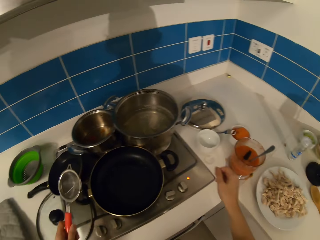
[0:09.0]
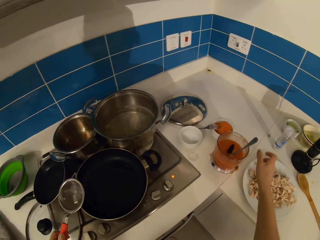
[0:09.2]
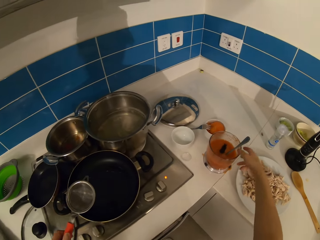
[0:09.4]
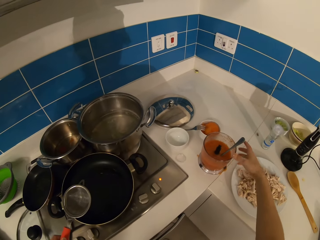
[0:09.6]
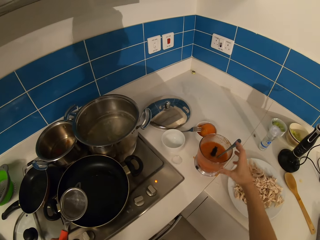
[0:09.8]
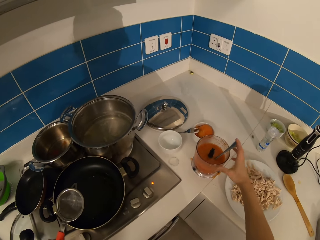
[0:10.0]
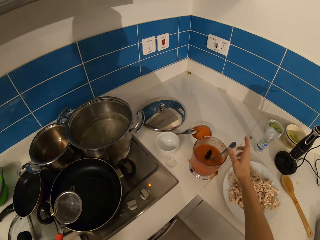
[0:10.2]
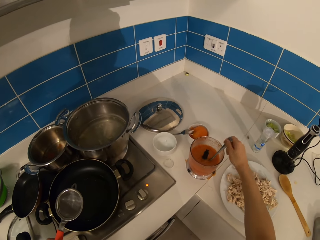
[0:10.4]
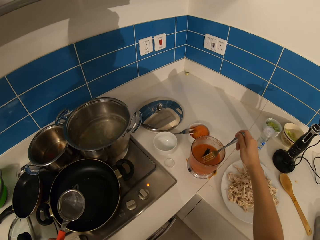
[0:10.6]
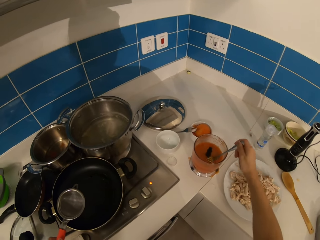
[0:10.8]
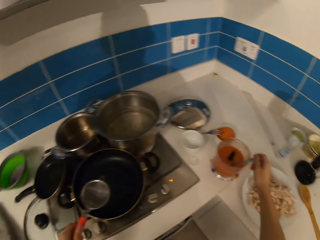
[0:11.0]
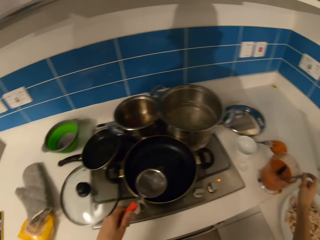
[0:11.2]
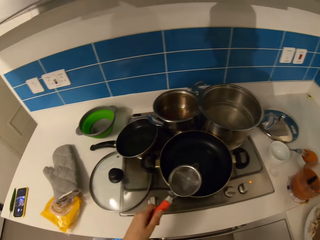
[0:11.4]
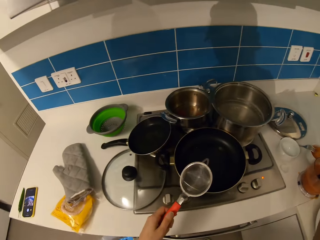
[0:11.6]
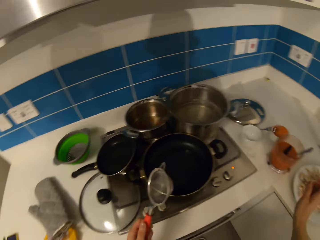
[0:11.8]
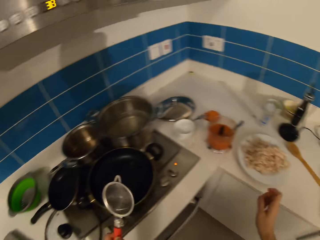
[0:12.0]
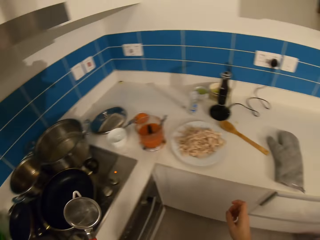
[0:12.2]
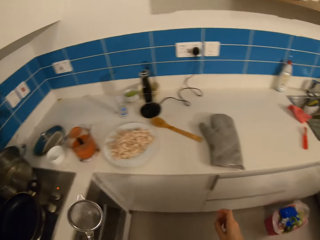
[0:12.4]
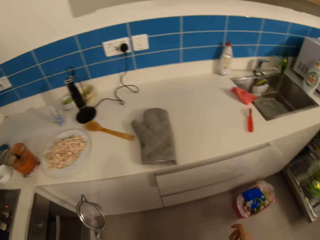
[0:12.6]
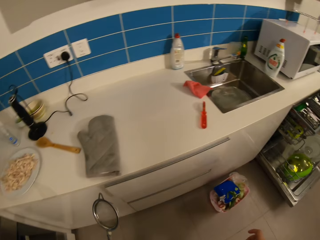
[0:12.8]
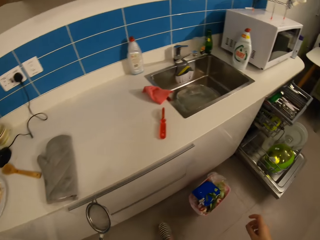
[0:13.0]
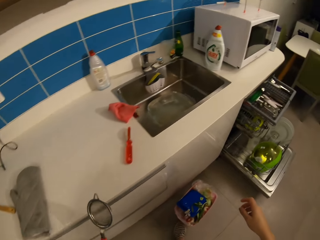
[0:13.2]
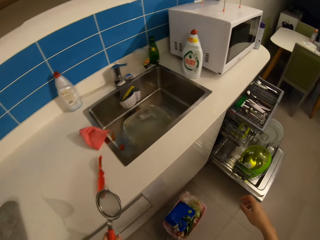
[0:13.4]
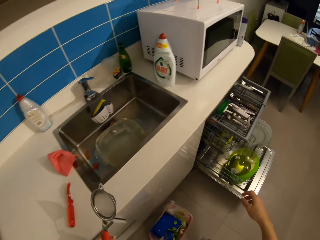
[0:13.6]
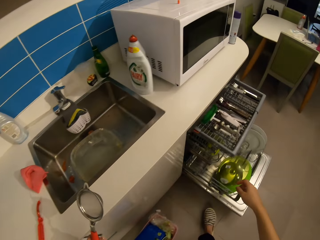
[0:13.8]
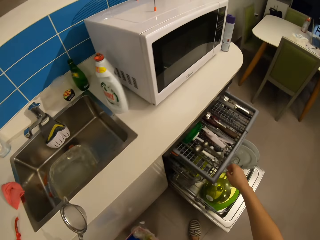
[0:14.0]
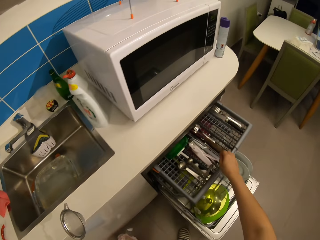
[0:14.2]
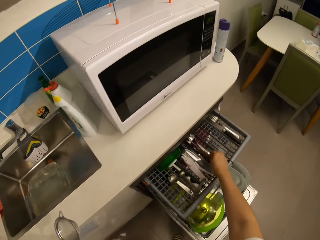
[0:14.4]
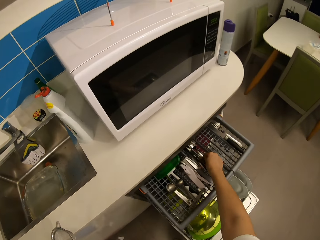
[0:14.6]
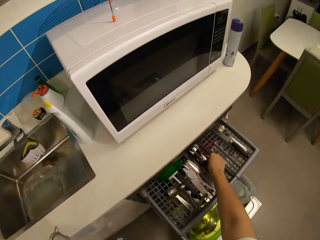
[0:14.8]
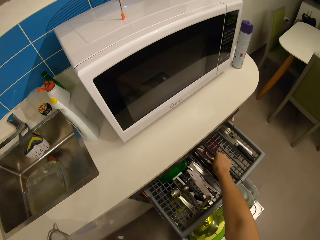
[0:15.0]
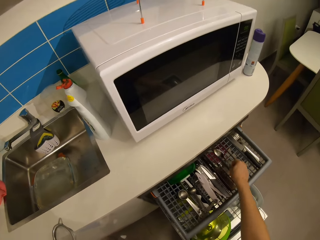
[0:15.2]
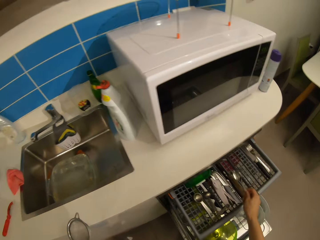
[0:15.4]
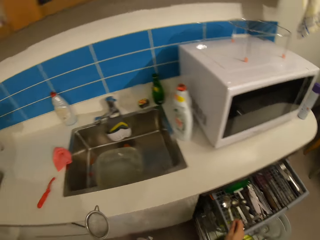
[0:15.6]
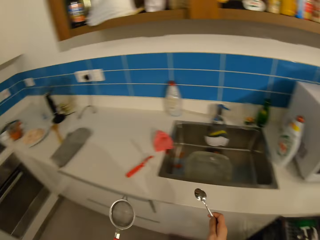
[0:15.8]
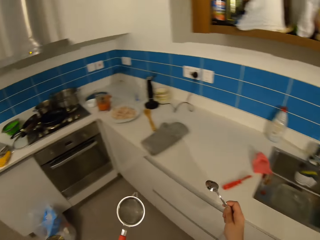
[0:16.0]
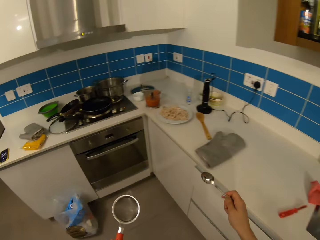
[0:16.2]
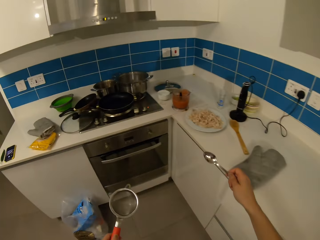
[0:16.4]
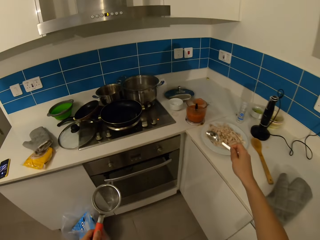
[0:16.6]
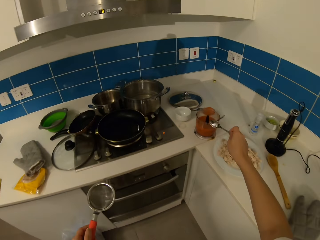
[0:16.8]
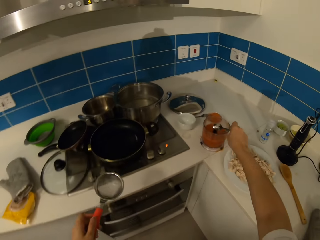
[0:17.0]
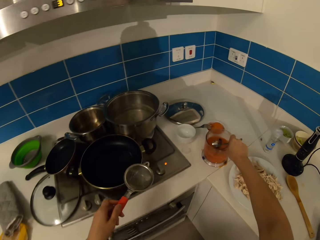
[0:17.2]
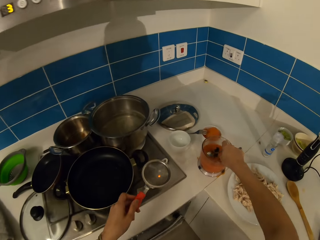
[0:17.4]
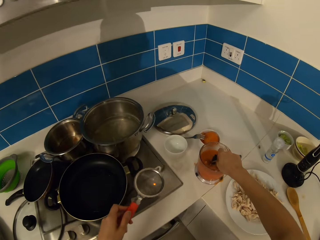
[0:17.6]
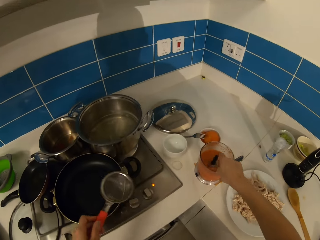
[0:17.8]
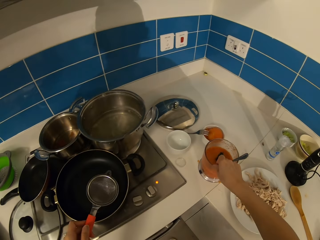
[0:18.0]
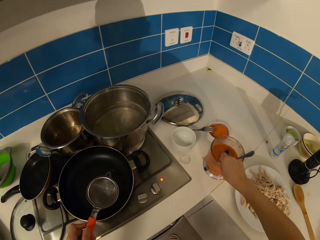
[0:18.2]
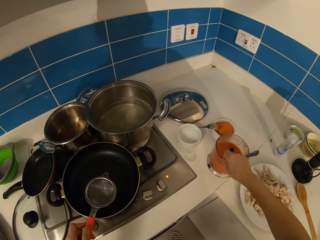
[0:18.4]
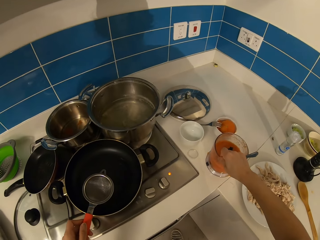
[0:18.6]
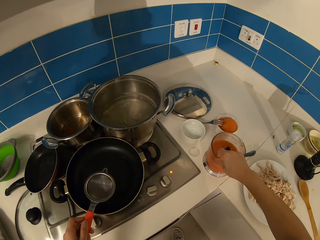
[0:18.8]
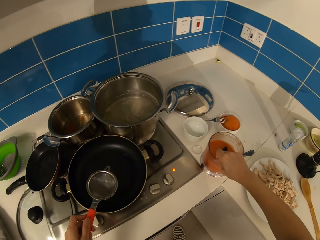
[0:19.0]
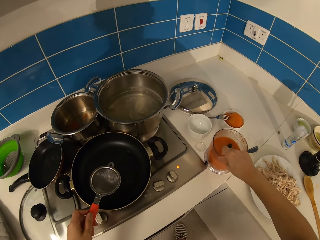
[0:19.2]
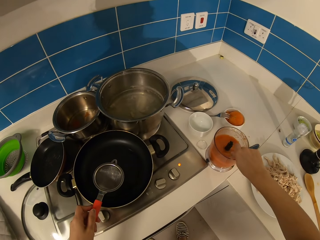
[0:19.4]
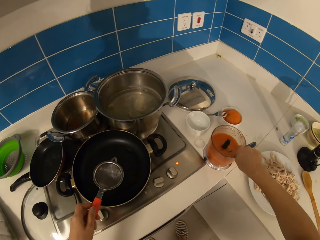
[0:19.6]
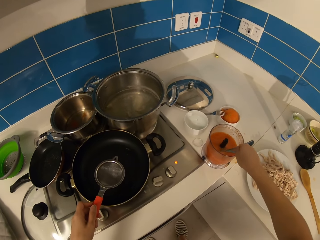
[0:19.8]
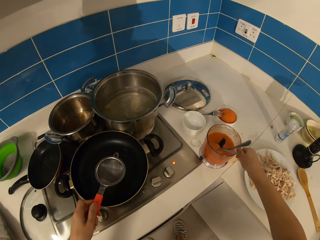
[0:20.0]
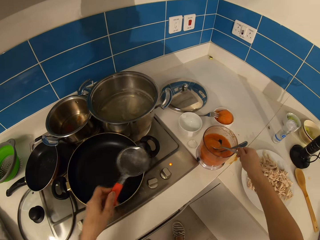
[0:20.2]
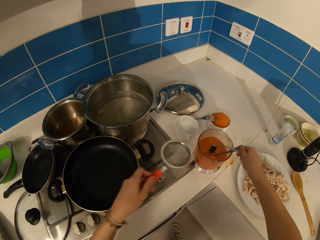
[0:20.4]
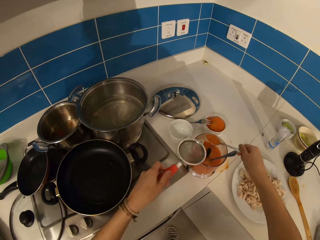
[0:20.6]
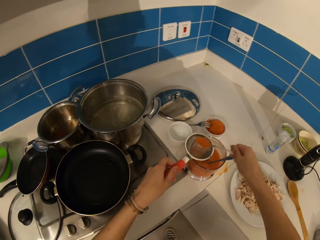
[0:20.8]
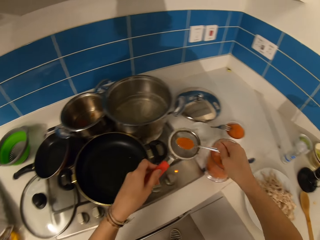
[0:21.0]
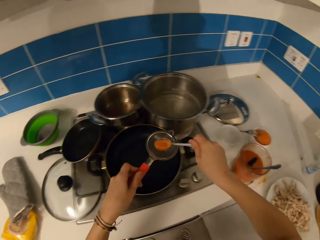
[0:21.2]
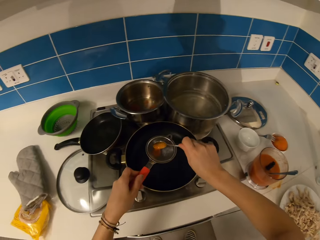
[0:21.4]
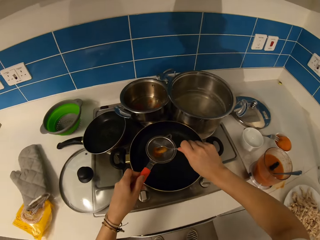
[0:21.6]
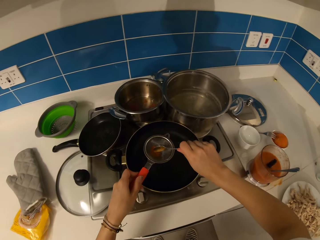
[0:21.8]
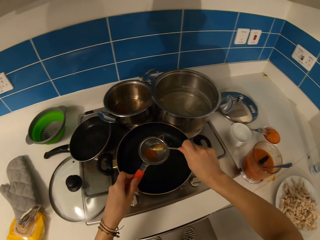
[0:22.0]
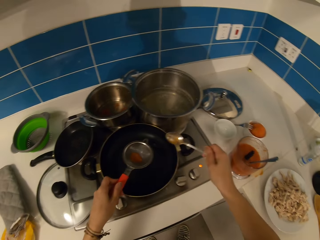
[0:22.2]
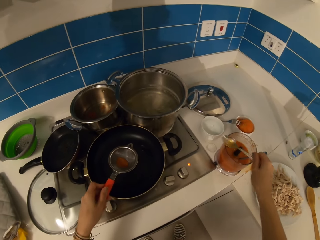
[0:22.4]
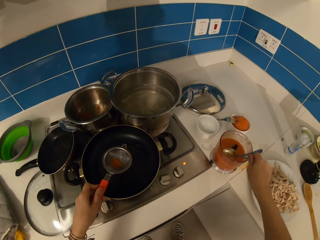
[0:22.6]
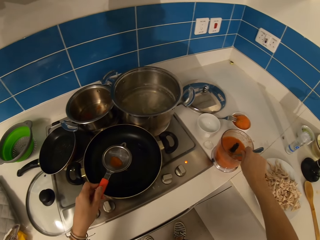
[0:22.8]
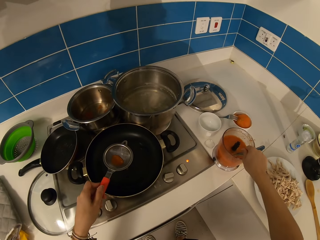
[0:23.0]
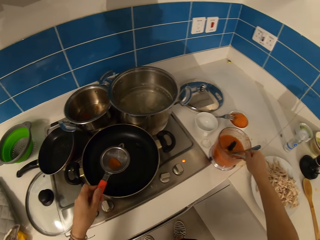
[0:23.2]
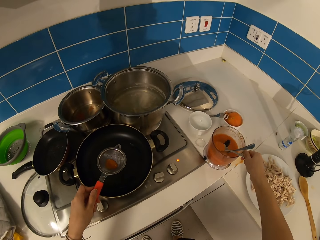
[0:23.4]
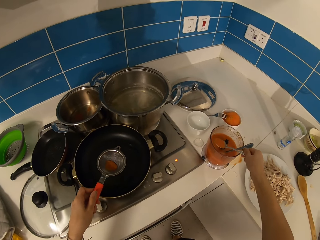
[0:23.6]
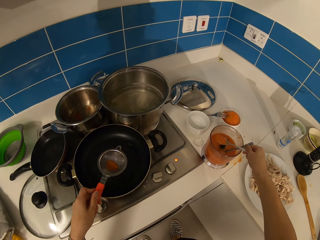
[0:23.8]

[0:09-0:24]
The camera wearer holds the spoon. They walk around the kitchen. They pick up the spoon. They walk around the kitchen. They put the tomato paste in a sieve. They pick something with the spoon and put something on the pan.

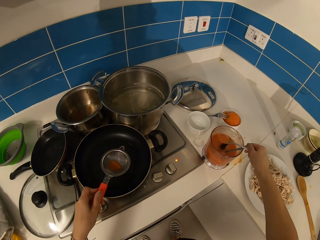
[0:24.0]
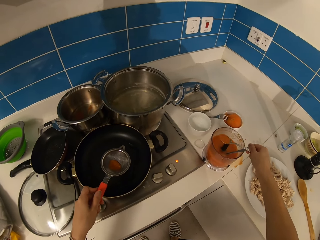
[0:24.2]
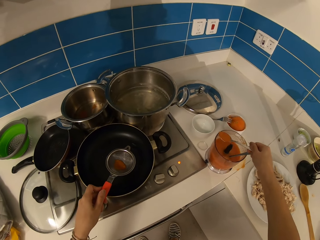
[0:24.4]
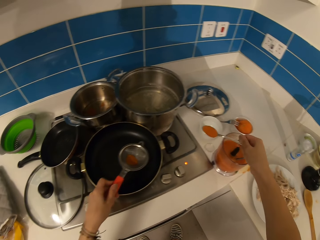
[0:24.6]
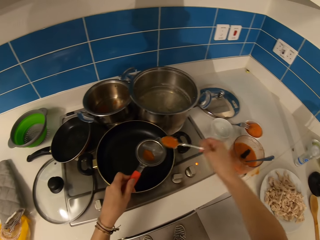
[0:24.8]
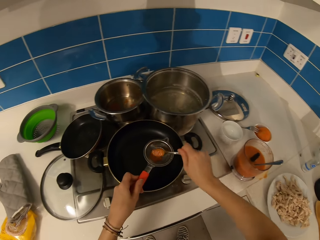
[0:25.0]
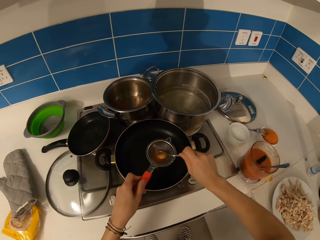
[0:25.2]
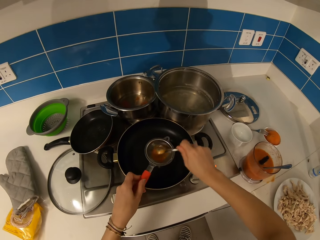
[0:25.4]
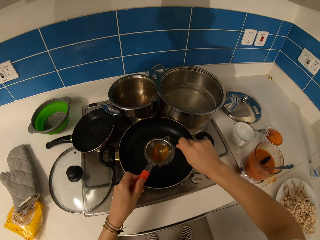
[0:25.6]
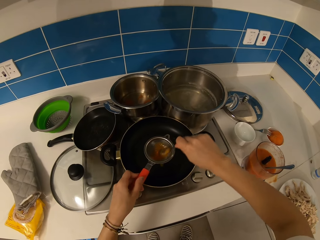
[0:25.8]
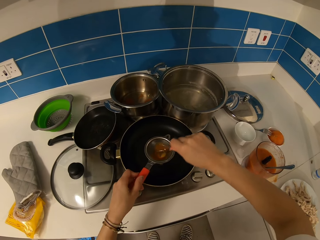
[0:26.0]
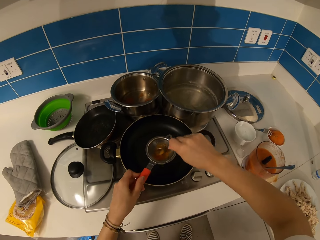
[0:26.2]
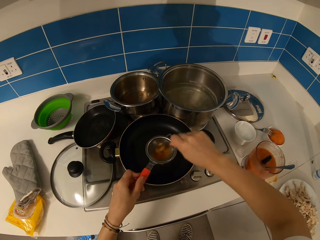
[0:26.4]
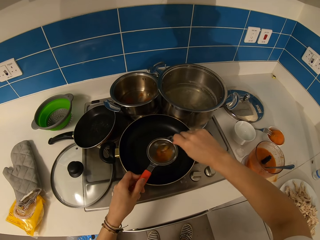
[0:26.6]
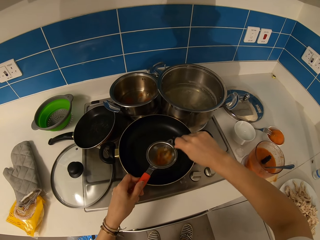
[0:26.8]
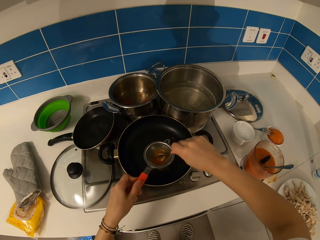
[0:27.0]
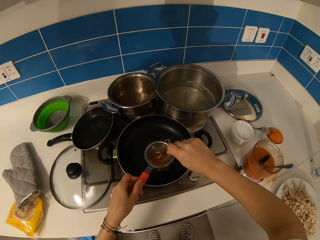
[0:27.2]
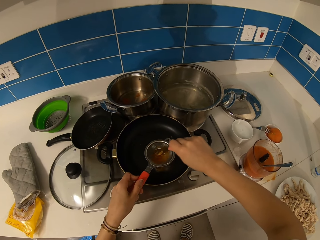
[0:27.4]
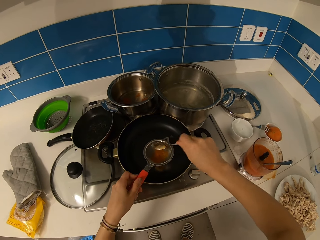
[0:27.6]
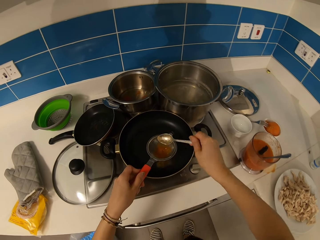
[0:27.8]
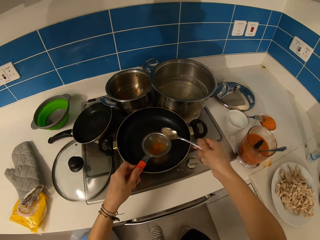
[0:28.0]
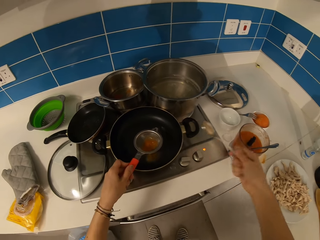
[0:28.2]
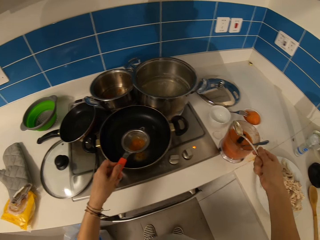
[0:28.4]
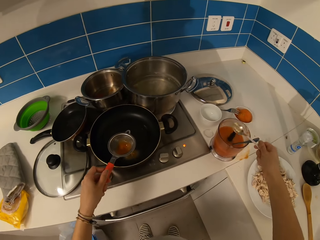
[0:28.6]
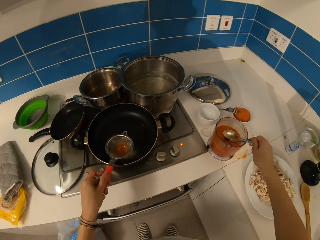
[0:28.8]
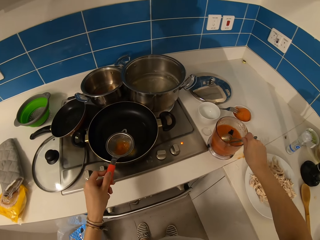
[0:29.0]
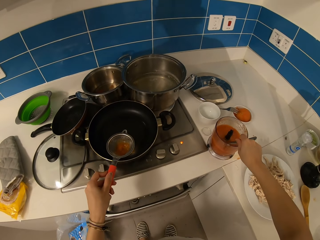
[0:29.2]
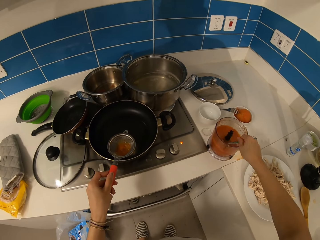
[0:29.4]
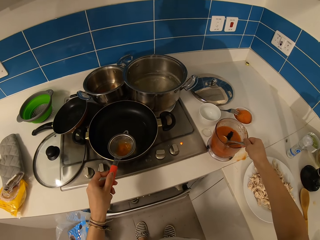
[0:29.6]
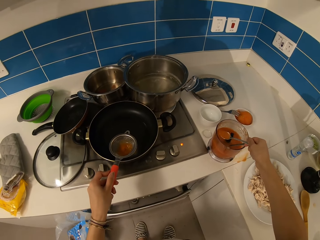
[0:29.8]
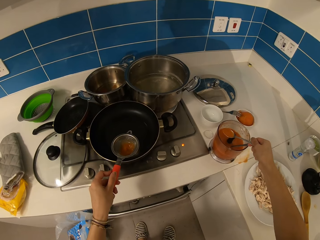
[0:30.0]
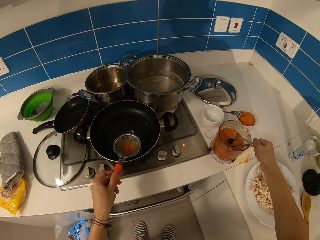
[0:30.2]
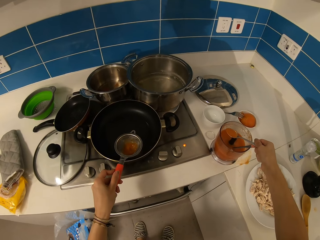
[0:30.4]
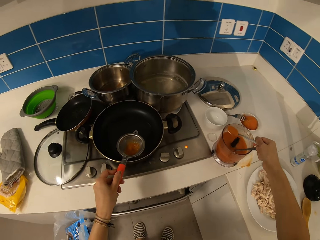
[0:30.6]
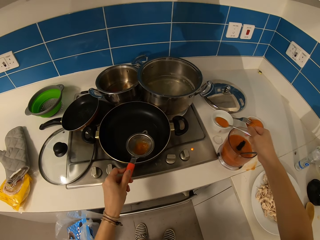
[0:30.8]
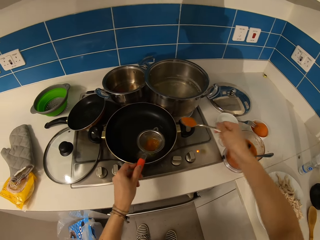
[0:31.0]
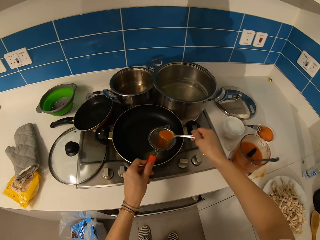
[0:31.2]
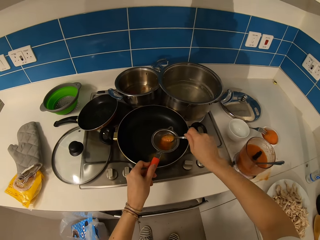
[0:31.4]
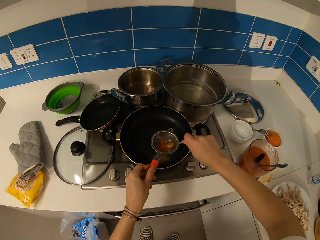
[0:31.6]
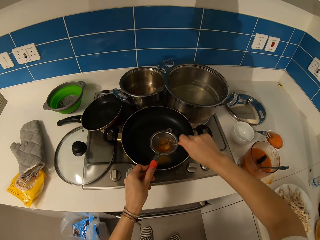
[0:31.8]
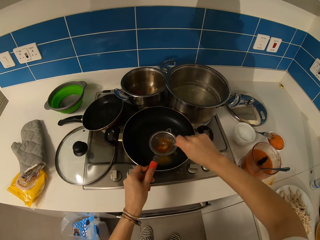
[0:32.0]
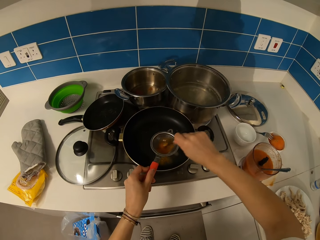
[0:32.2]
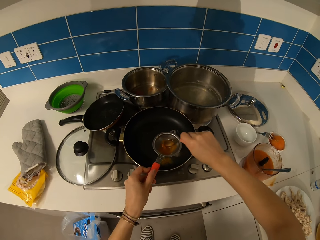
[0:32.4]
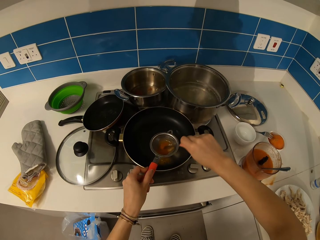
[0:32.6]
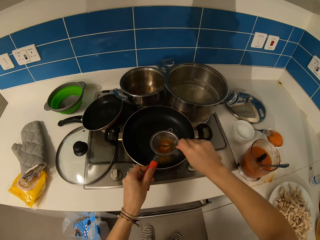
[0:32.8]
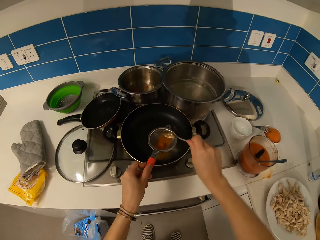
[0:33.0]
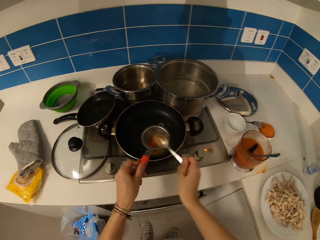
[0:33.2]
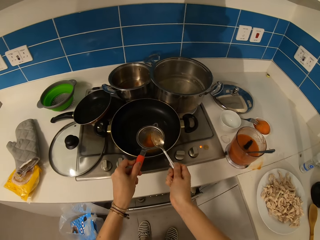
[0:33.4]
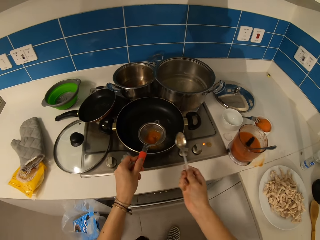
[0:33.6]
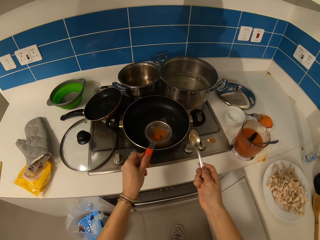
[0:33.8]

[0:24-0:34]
The camera wearer sieves the tomato paste.
